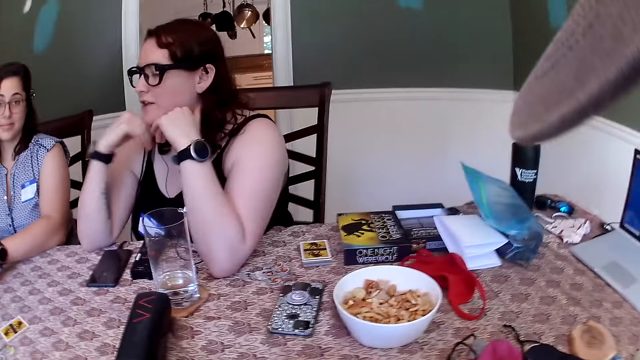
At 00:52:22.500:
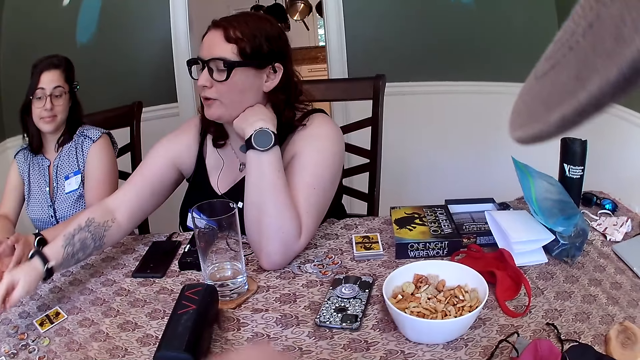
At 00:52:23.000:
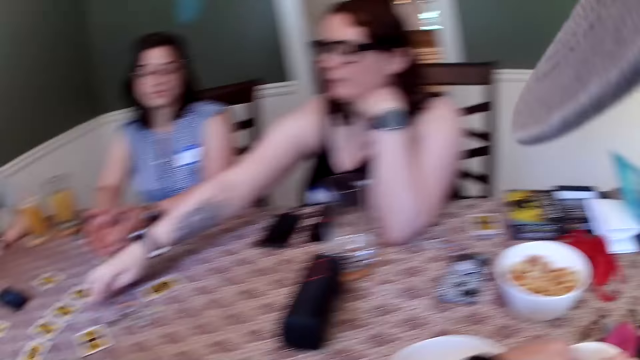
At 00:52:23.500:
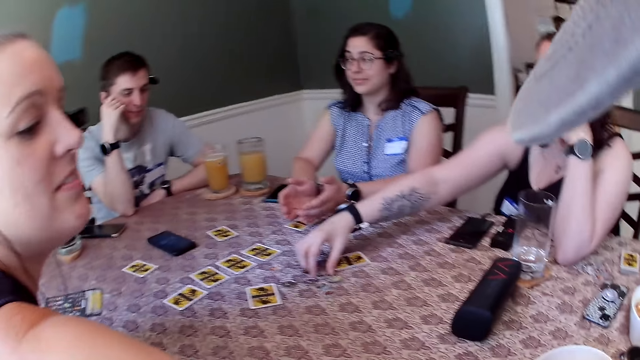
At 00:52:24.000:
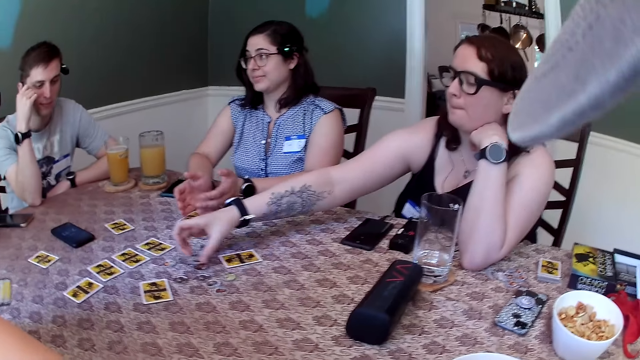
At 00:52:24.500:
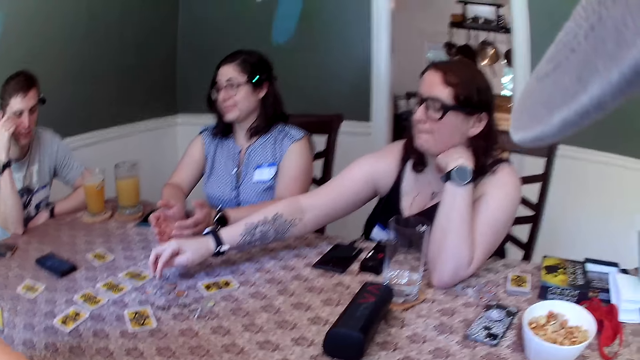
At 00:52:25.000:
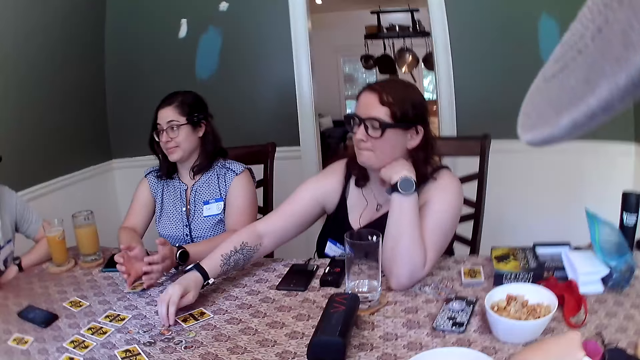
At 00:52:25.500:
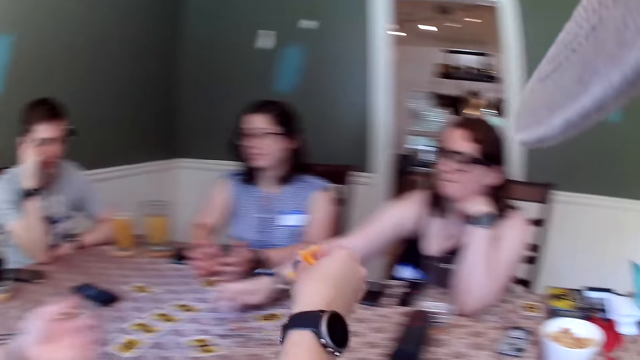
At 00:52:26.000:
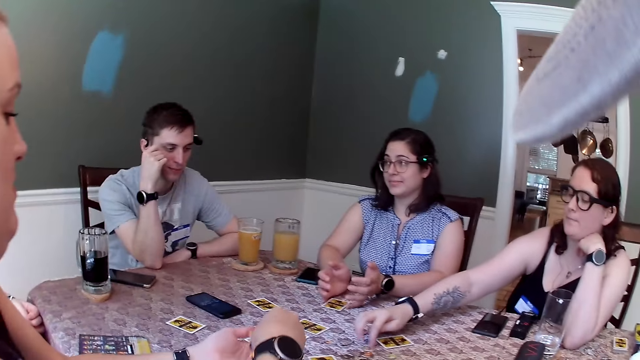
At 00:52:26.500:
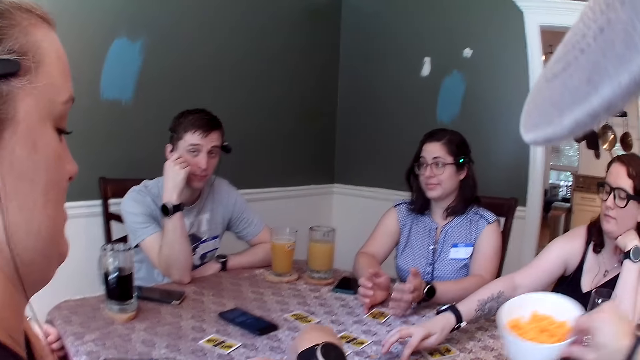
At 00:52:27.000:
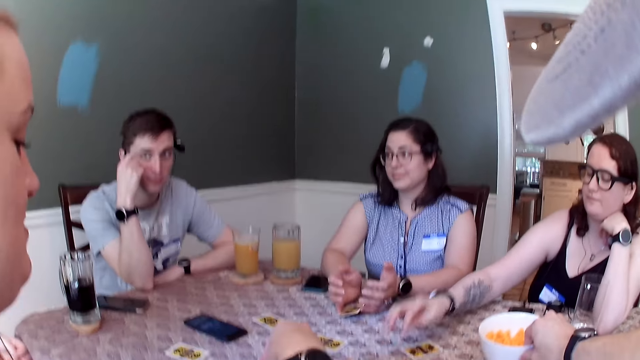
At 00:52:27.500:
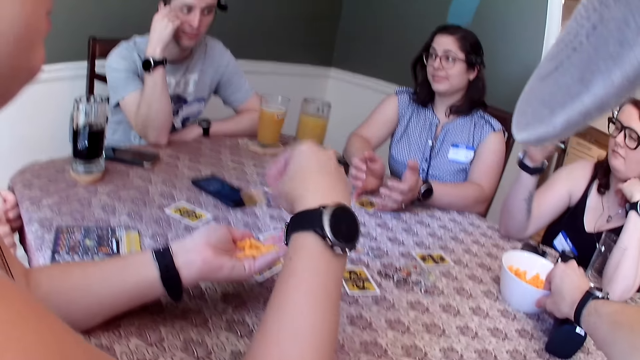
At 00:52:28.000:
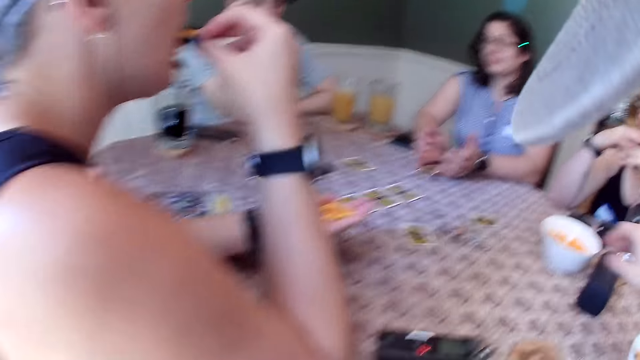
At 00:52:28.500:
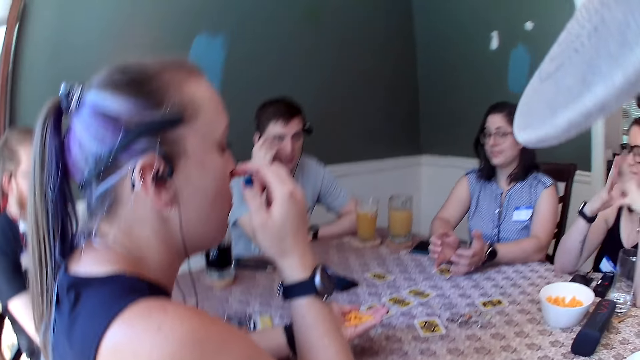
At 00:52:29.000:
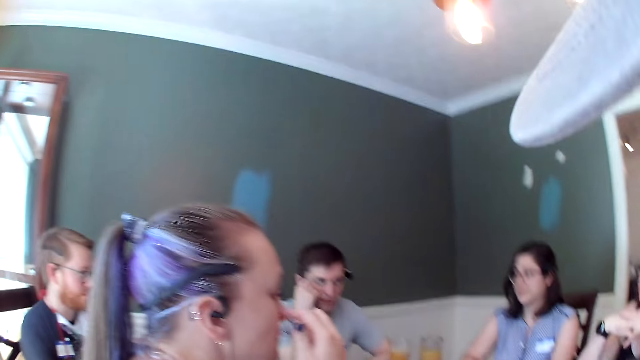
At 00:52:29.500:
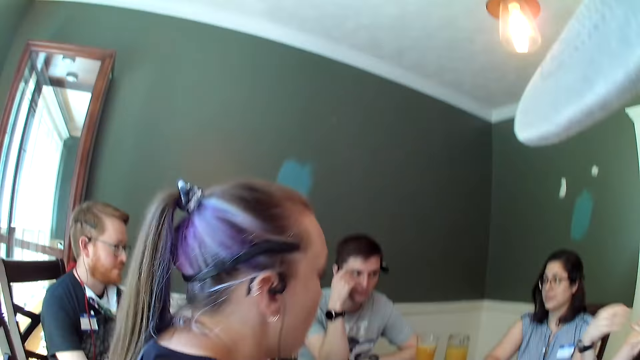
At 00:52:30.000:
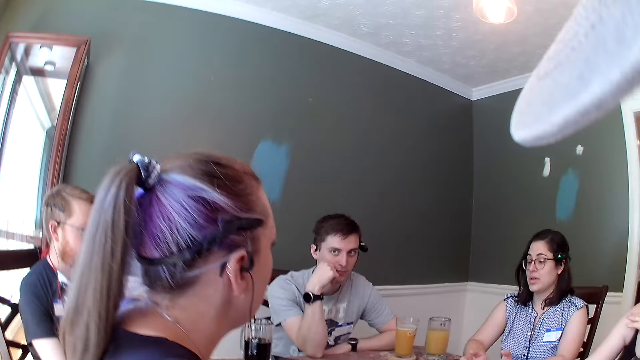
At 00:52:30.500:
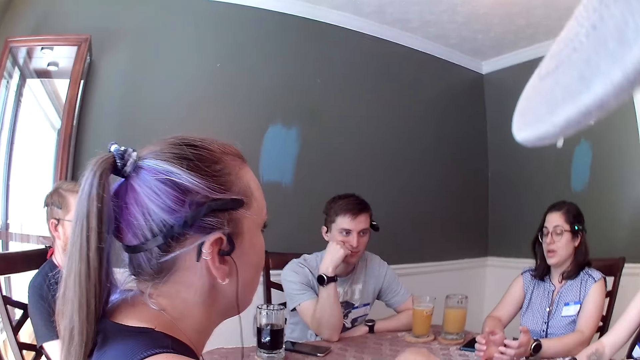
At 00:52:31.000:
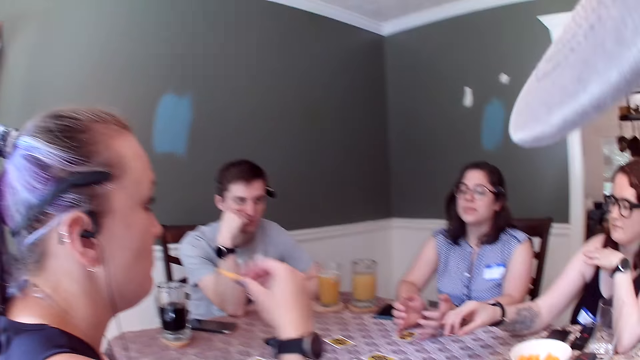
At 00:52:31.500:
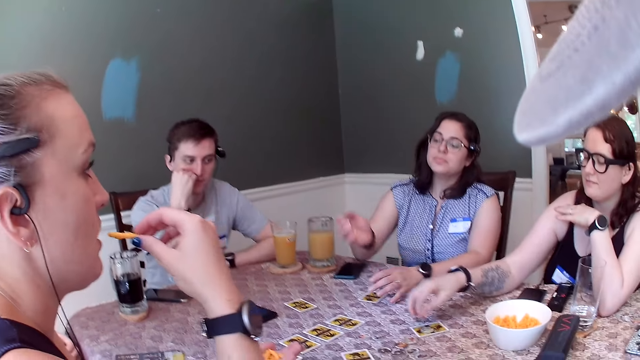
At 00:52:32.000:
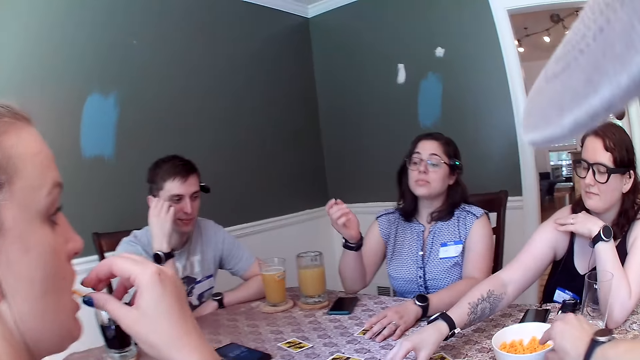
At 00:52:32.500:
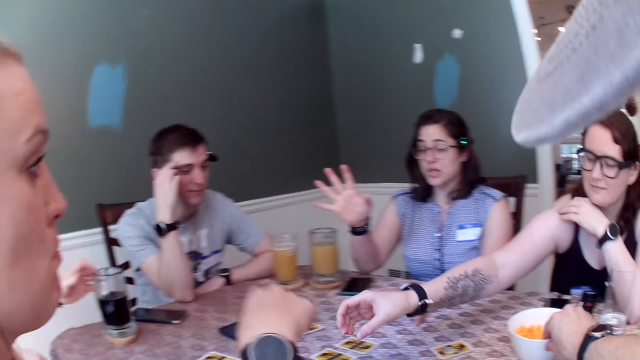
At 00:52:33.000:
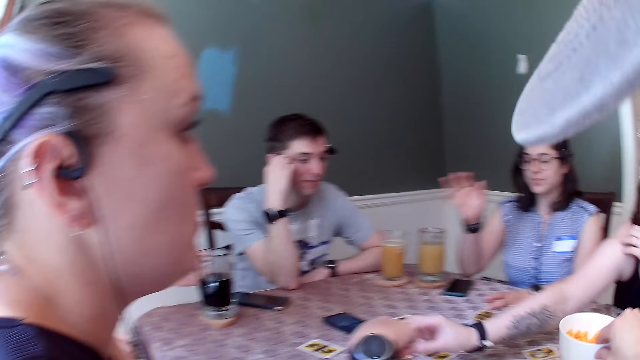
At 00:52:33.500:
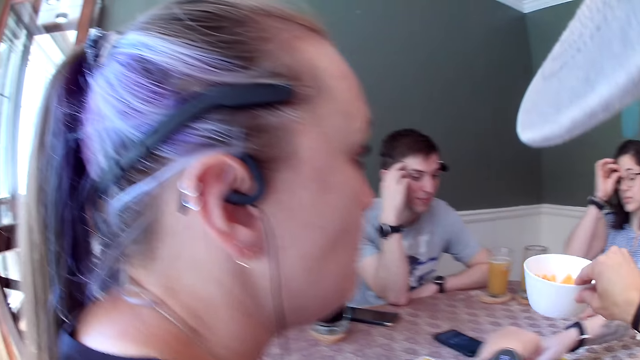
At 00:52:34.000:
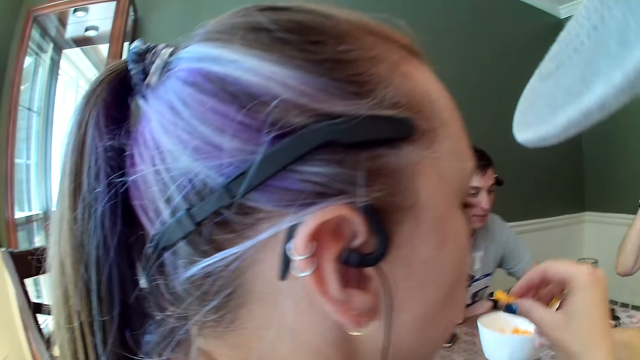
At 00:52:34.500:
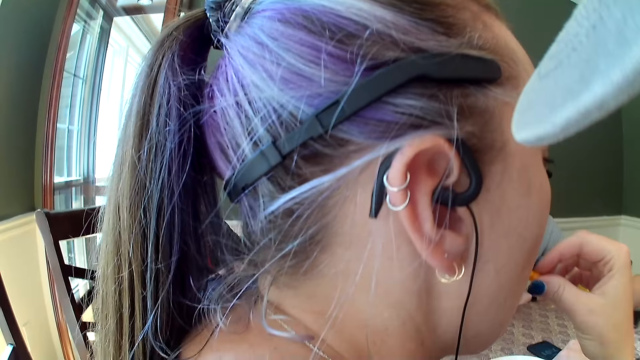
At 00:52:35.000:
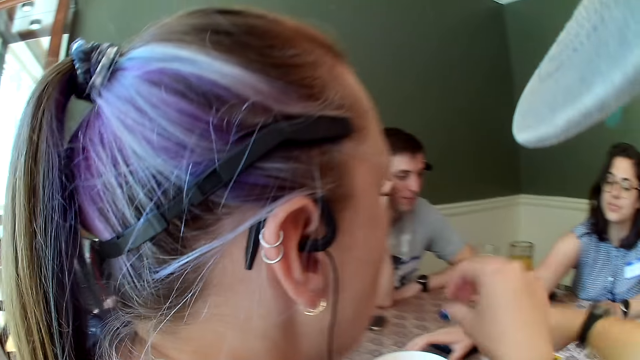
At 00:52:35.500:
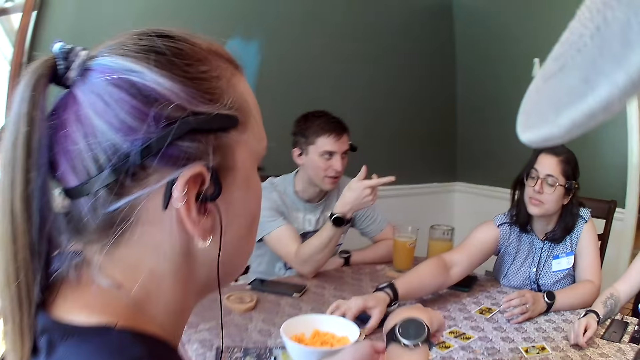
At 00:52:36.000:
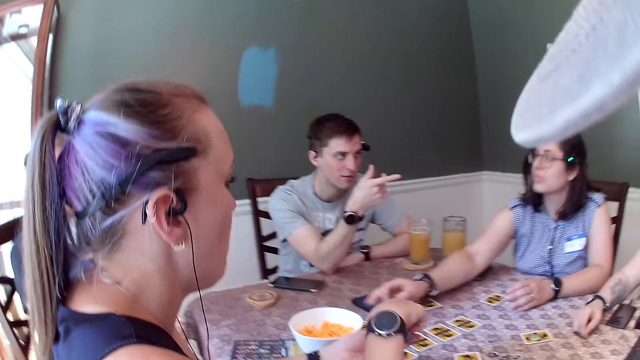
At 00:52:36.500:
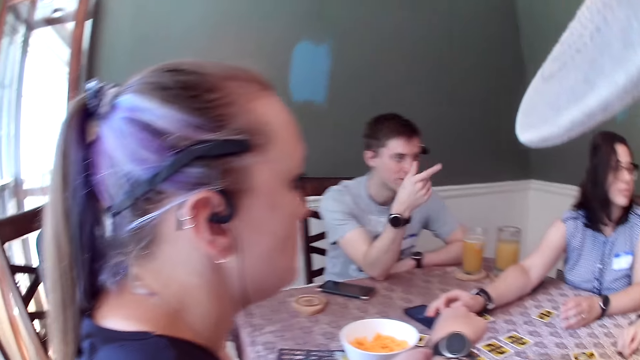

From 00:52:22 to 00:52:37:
A woman moves some chips on the table with her right hand. Another woman takes some cheese puffs from the bowl with her right hand. The second woman transfers the cheese puffs from her right hand into her left hand. The camera wearer drops the bowl of cheese puffs on the table with his right hand. The second woman eats a cheese puff. The first woman drops a chip on the card with her right hand and picks up a chip from the table with her right hand. The camera wearer picks up the bowl of cheese puffs from the table with his right hand. The first woman drops the chip on the table with her right hand. The camera wearer drops the bowl of cheese puffs on the table with his right hand. The second woman eats a cheese puff.

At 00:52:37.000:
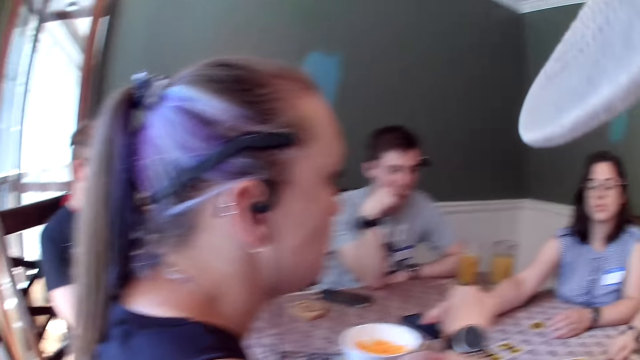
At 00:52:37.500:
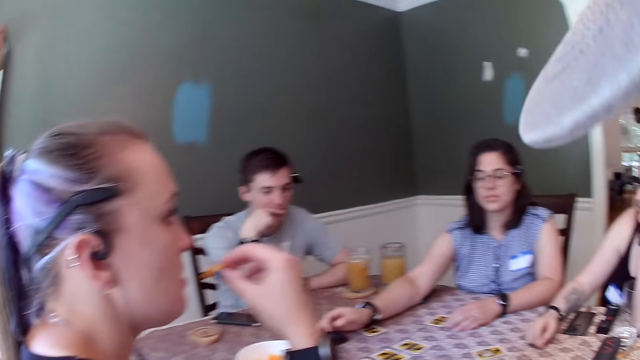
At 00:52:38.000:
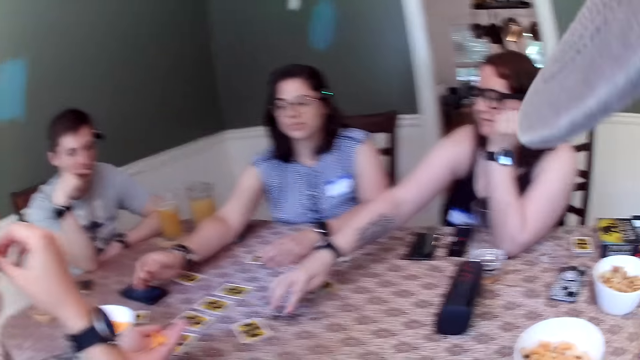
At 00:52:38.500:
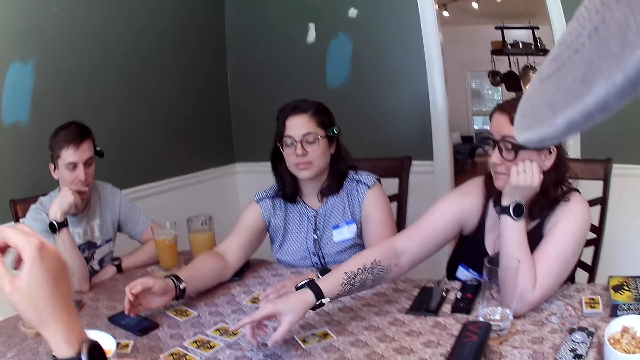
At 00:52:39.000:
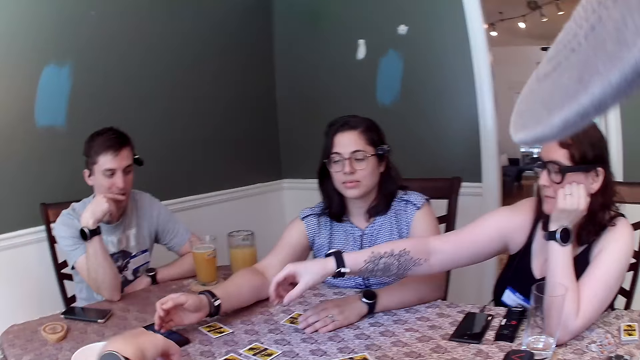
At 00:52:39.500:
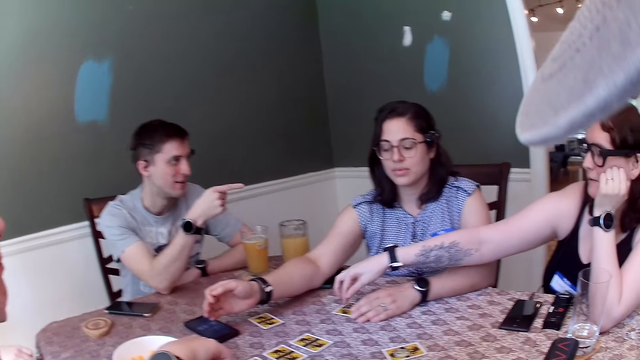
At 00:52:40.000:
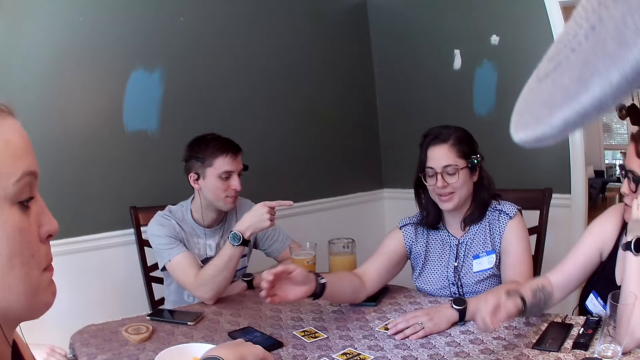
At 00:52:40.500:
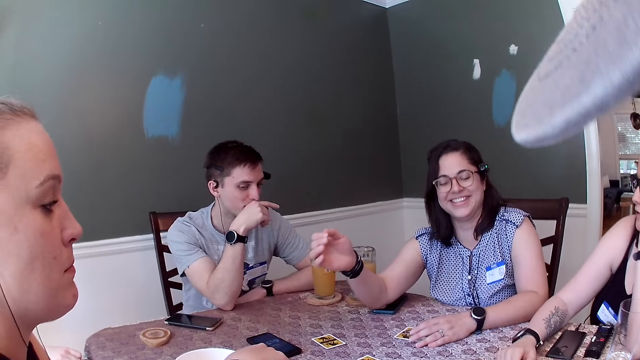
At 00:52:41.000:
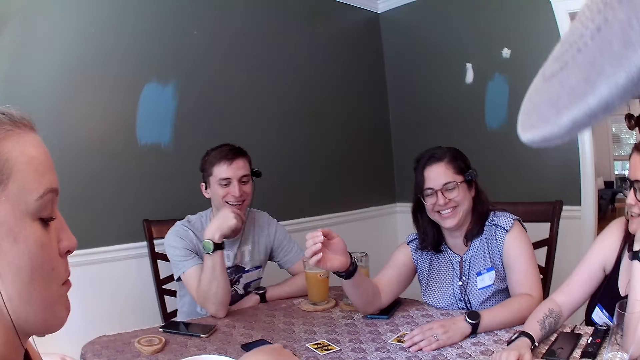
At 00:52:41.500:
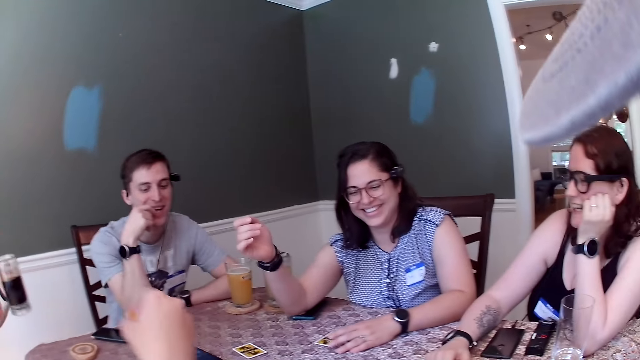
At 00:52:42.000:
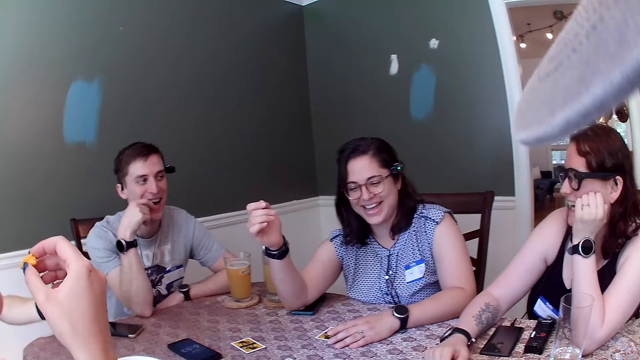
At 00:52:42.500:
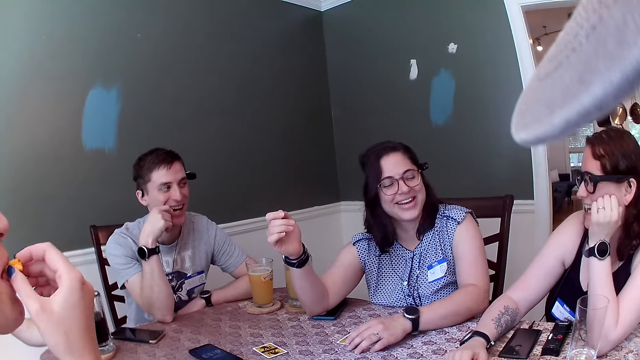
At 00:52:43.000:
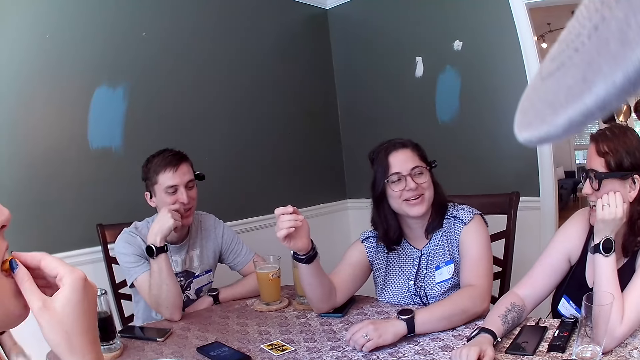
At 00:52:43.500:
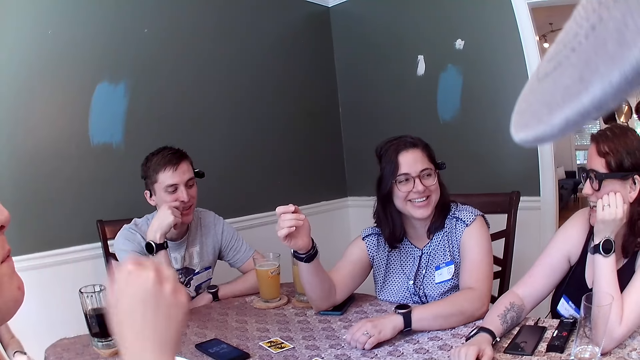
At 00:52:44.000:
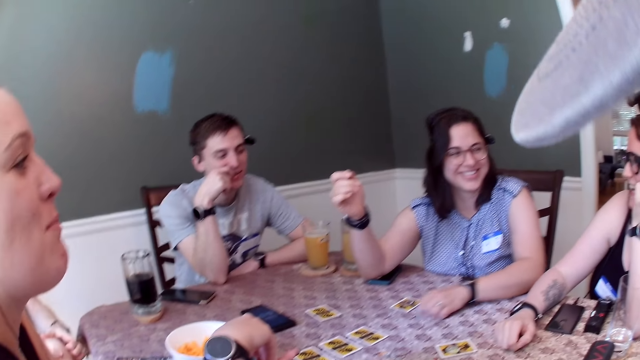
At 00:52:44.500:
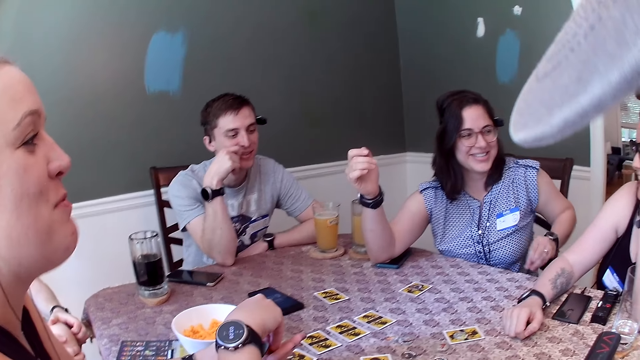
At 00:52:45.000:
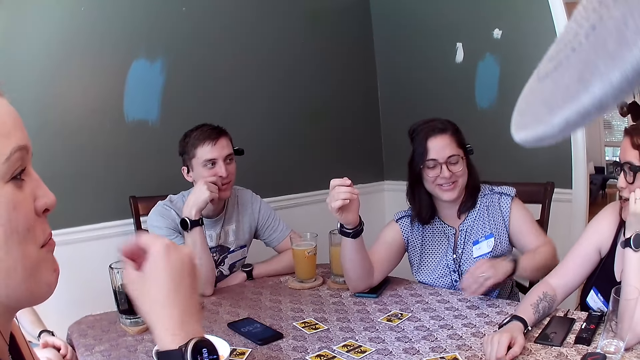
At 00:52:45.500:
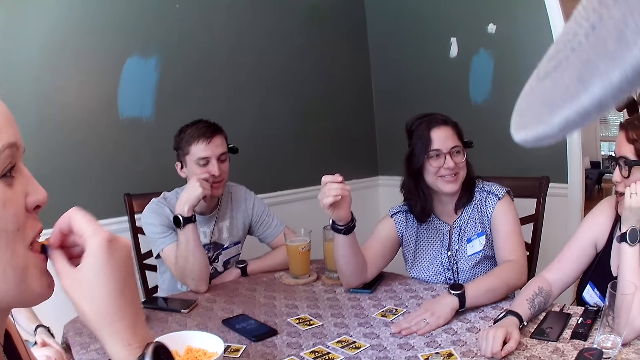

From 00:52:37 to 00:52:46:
A woman eats a cheese puff. Another woman picks up a chip from the table with her right hand and drops the chip on the card with her right hand. The first woman eats cheese puffs.
